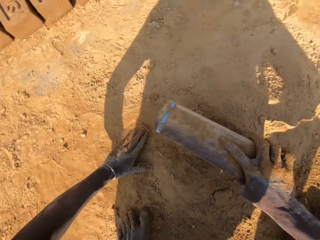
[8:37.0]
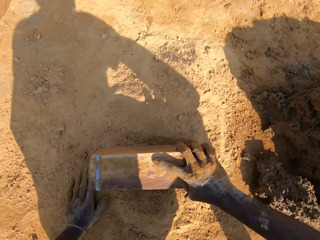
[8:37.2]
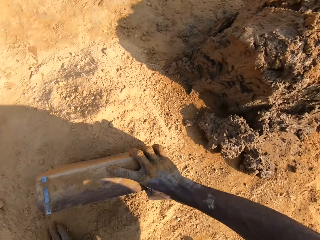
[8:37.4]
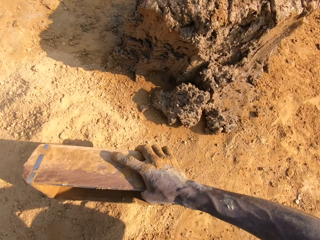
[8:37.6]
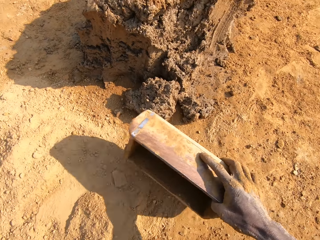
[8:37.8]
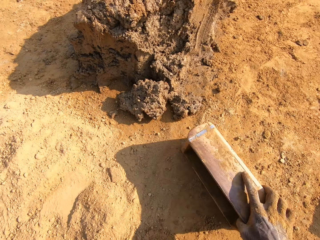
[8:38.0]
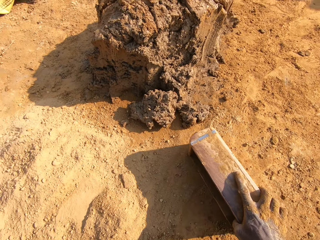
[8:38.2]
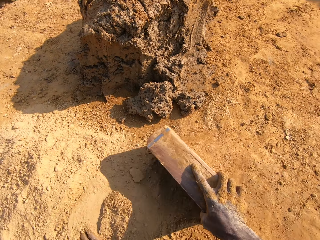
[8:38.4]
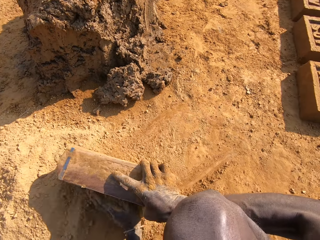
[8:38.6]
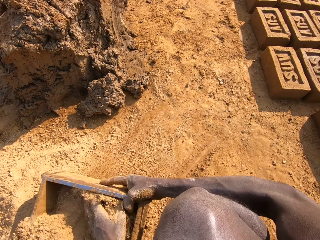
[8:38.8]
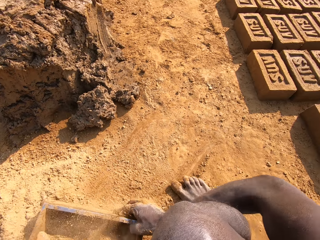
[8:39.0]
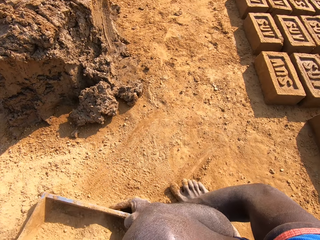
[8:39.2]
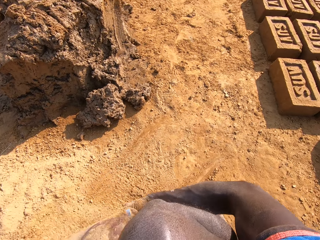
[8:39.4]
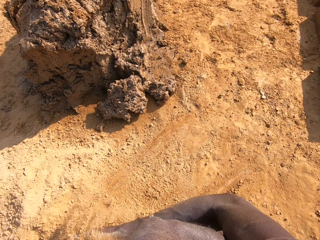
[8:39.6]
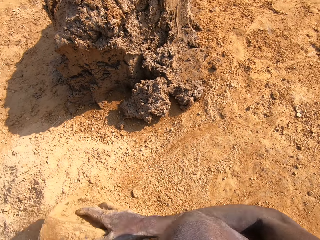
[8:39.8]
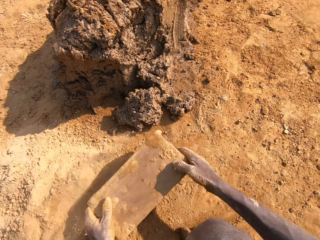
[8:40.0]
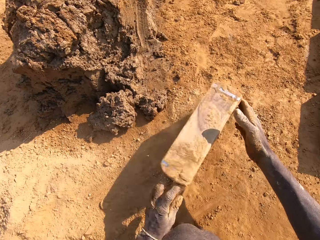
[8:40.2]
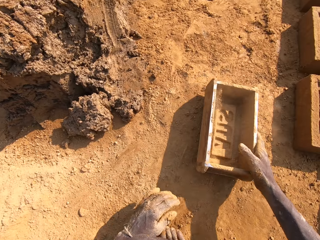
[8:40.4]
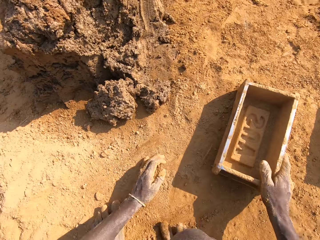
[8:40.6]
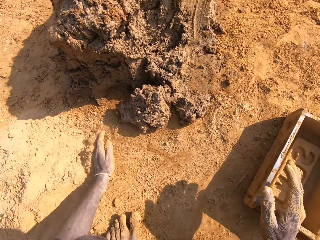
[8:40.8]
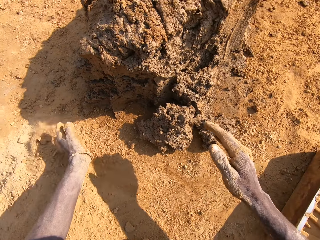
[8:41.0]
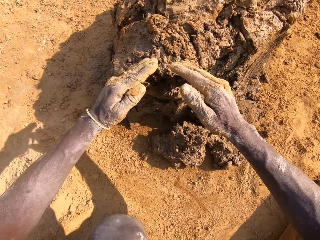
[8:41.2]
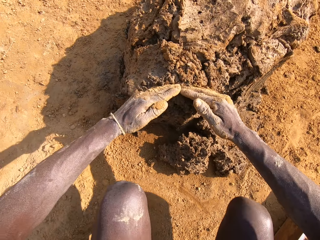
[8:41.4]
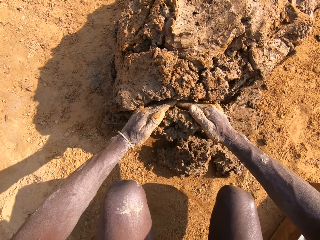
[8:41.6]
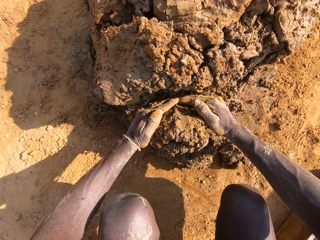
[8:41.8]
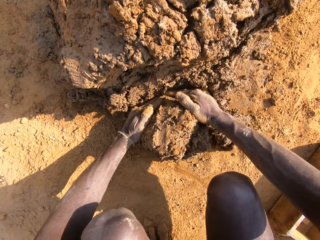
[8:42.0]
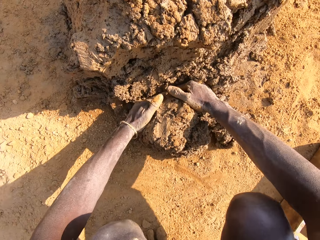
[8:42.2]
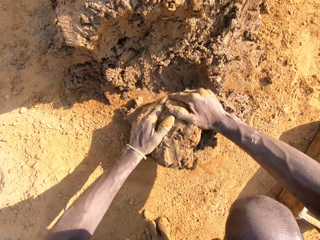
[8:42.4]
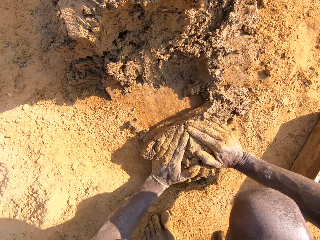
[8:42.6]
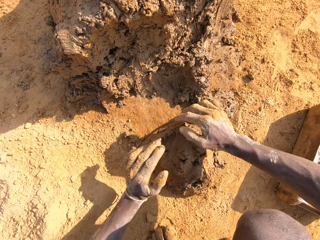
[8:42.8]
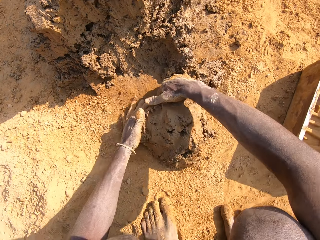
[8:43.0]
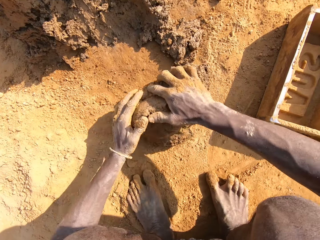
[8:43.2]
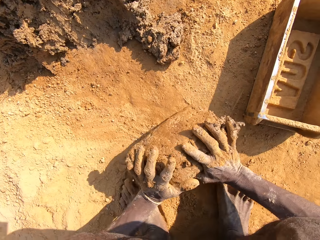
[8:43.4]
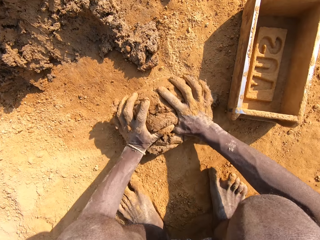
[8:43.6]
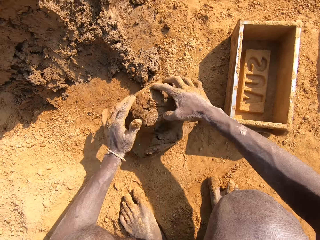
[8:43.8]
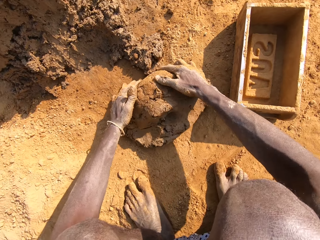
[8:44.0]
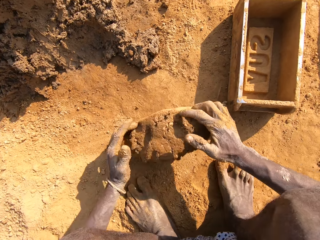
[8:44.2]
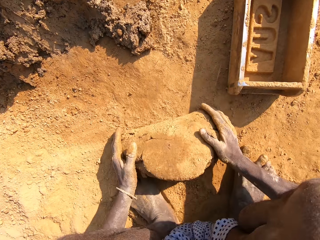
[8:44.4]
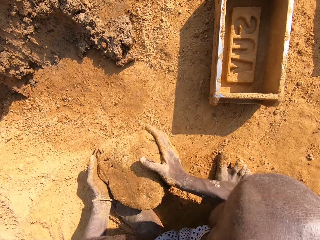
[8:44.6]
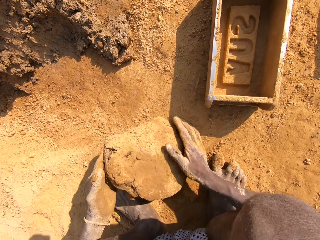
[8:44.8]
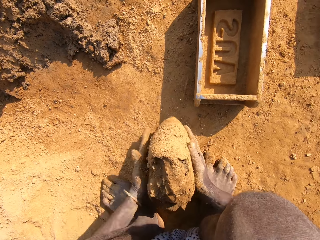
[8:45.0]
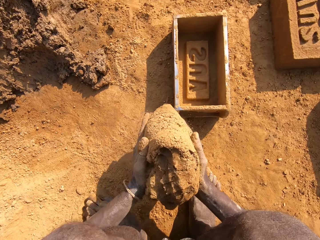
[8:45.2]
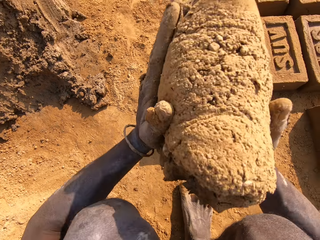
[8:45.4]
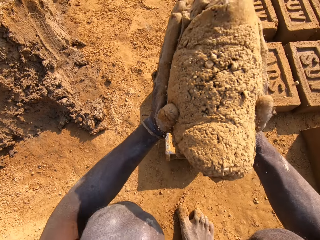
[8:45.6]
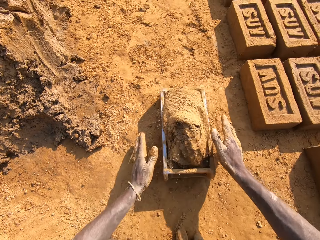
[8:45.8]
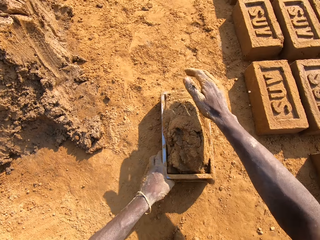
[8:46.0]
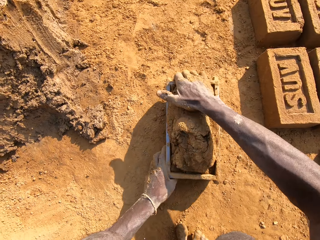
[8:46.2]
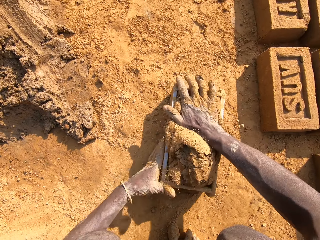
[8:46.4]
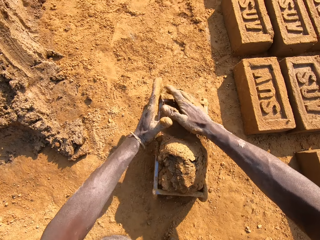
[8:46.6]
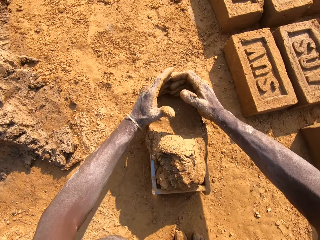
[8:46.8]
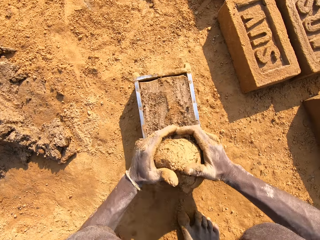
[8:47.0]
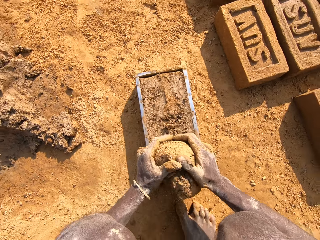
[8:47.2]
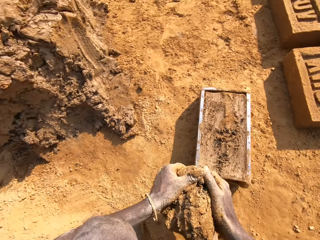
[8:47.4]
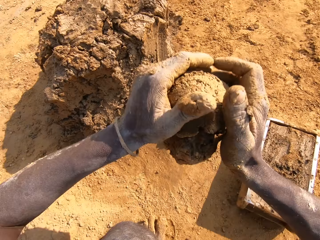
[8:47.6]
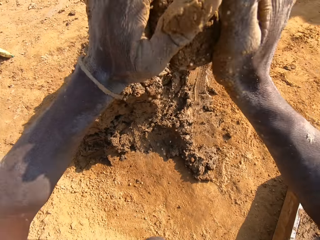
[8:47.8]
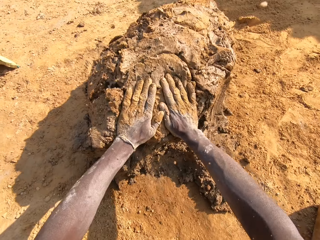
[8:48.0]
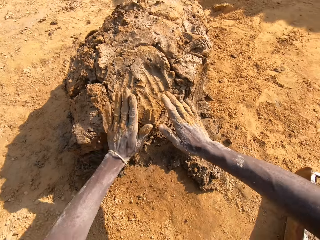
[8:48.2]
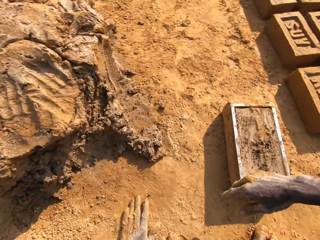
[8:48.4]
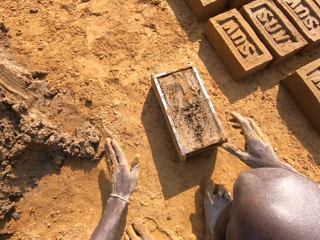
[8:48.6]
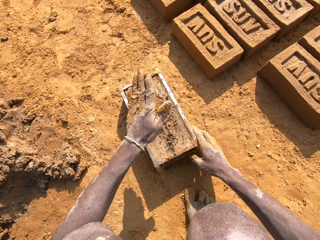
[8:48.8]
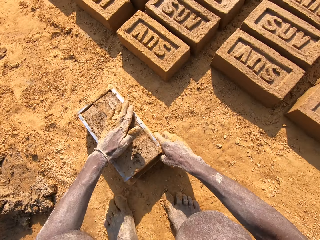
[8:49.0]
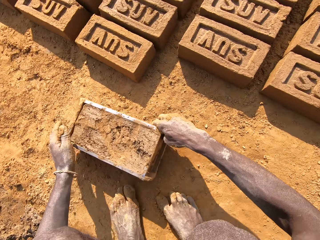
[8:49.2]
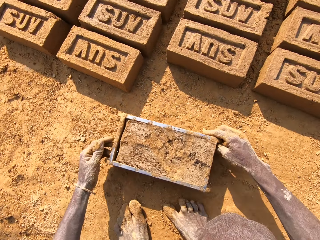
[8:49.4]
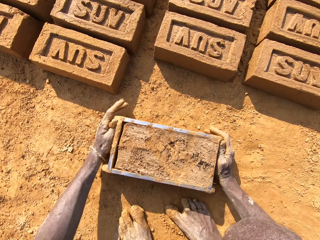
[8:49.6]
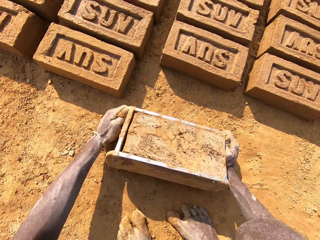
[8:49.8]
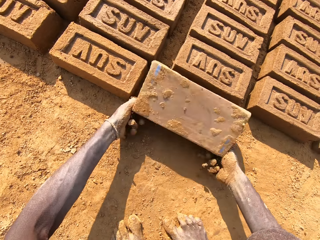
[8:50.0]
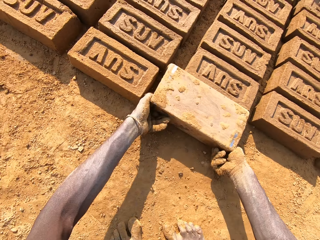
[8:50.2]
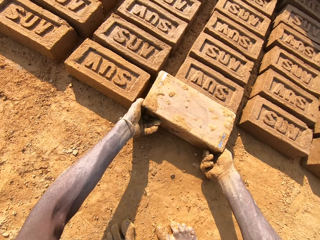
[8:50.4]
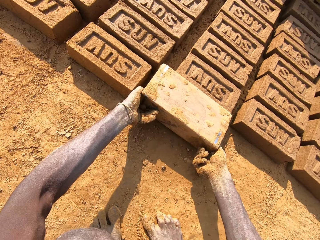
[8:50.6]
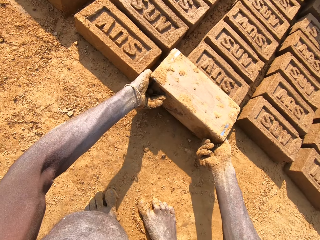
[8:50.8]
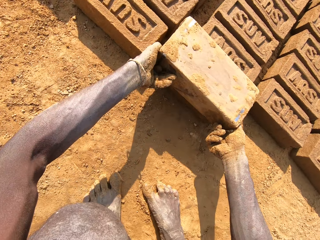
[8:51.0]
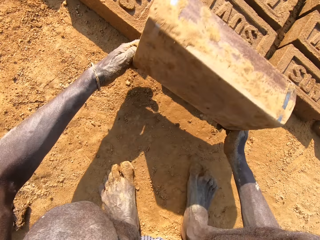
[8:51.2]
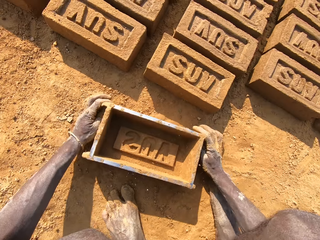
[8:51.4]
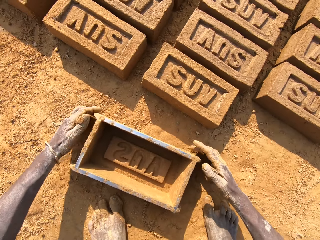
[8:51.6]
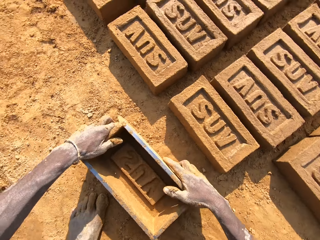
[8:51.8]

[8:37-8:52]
The camera wearer walks around the clay. They turn around. They put soil in a molding box or brick mold. They pour out the soil on the ground. They put down the molding box. They cut clay. They pick a chunk of the clay. They mold the clay on the ground. They throw the clay in the molding box. They cut the clay. They take extra clay from the molding box. They throw the extra clay on the clay heap. They pick up the brick mold on the ground. They carry the molding box. They put a brick on the ground. They pour out the clay from the molding box.

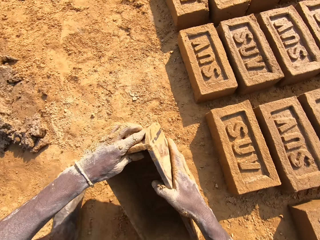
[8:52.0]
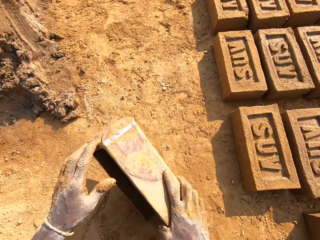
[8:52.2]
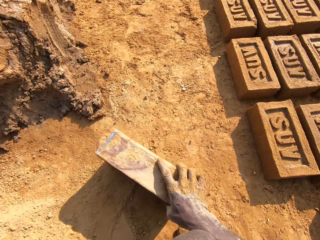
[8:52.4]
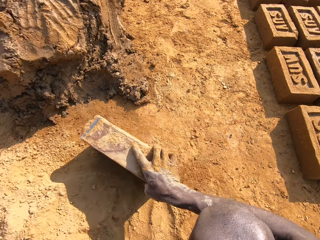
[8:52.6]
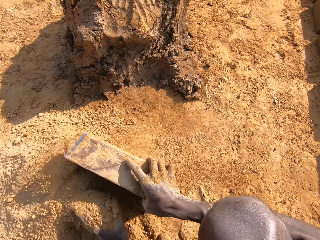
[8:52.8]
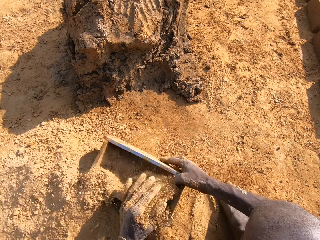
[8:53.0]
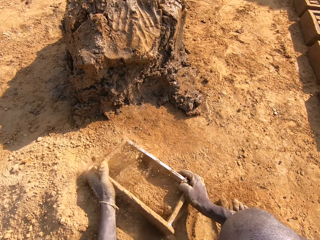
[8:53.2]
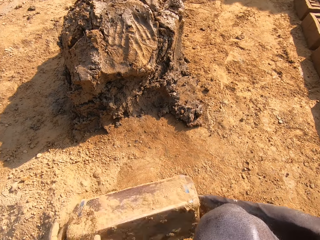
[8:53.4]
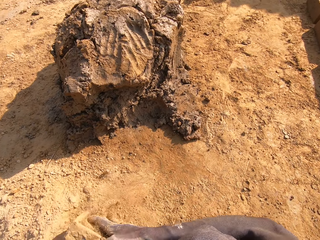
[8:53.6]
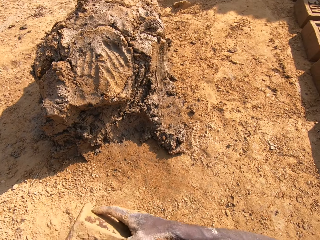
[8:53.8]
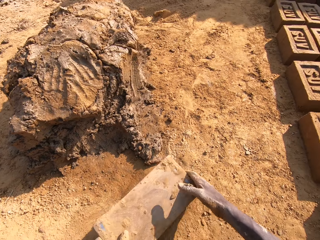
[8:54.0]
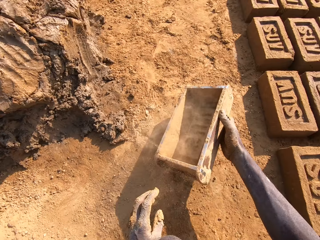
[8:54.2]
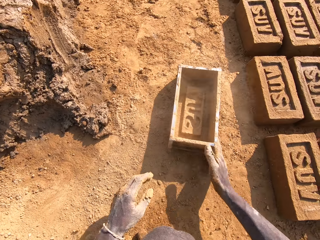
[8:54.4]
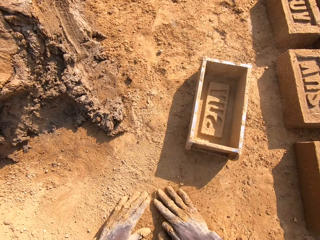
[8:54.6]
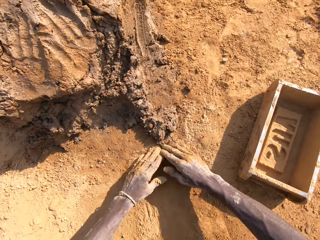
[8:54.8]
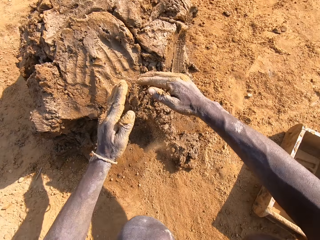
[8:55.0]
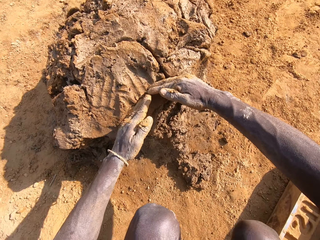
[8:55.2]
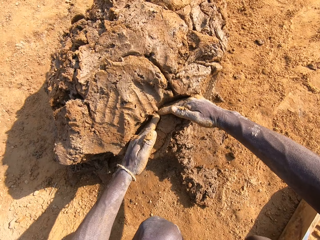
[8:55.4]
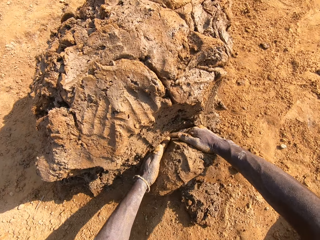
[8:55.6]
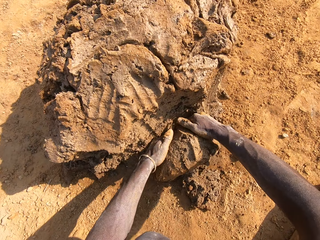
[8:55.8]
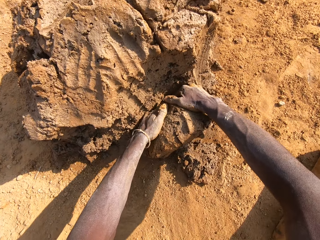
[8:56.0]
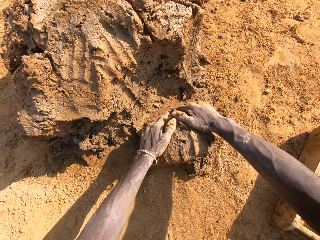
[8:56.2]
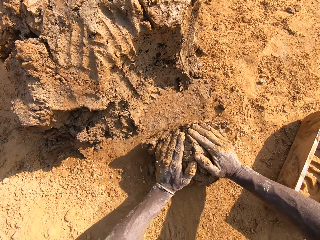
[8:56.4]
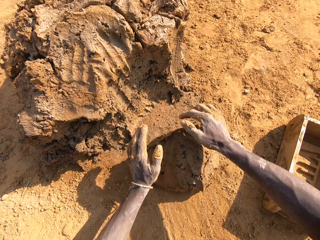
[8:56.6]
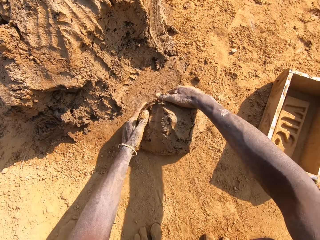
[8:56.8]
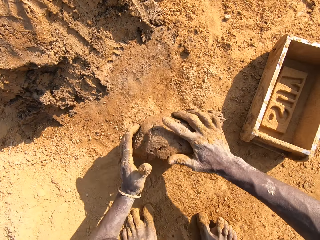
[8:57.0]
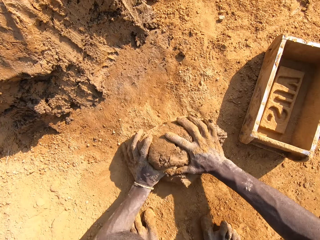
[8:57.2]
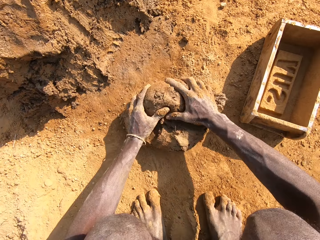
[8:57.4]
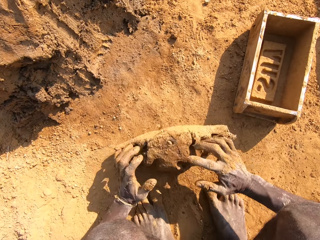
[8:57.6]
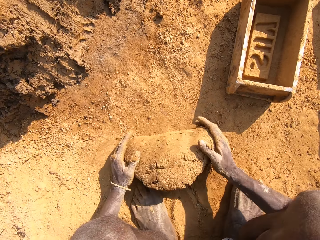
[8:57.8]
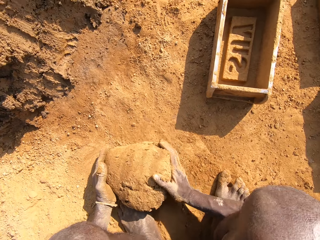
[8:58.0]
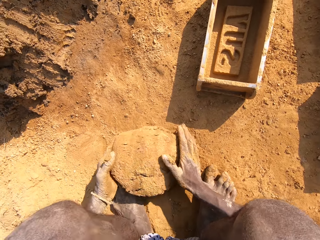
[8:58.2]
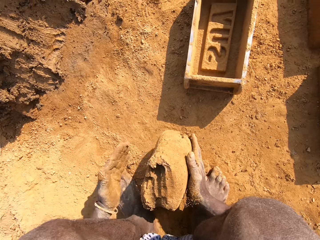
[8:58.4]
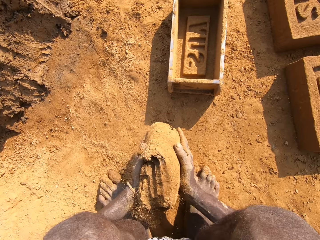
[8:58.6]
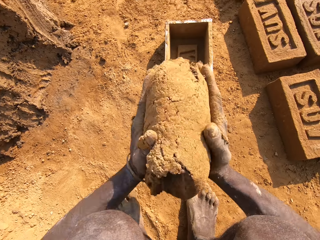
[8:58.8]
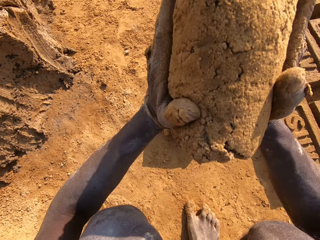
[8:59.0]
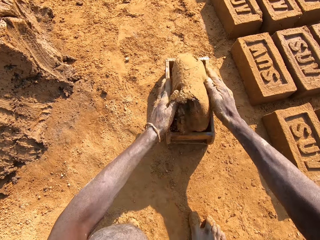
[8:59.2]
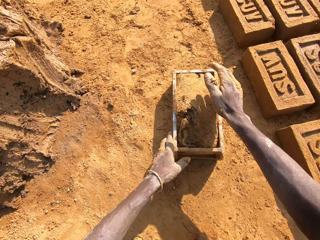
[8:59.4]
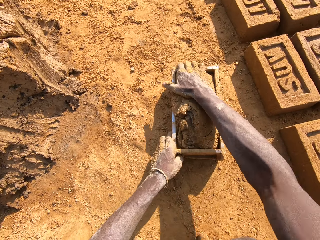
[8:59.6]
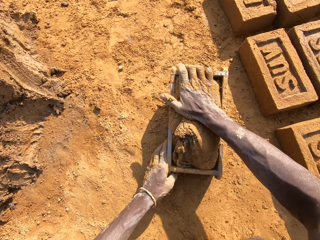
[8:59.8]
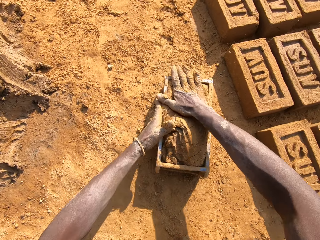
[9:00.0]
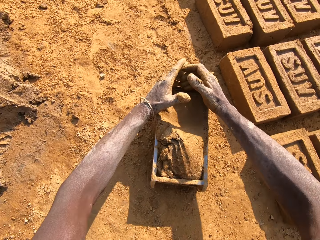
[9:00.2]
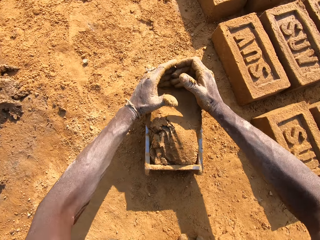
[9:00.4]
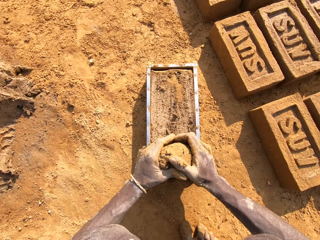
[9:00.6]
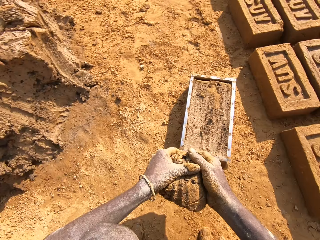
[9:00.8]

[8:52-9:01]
The camera wearer holds a molding box. They put soil in the molding box. They pour out the soil on the ground. They put down the molding box. They cut clay. They pick a chunk of the clay. They mold the clay on the ground. They throw the clay in the molding box. They take extra clay from the molding box. They cut the clay.
